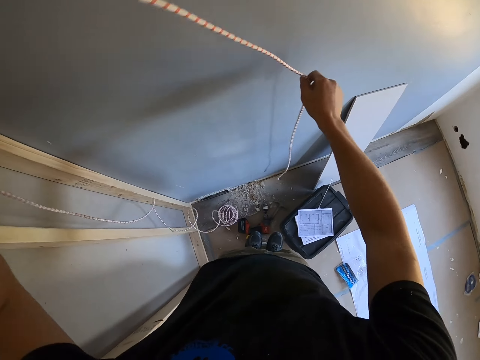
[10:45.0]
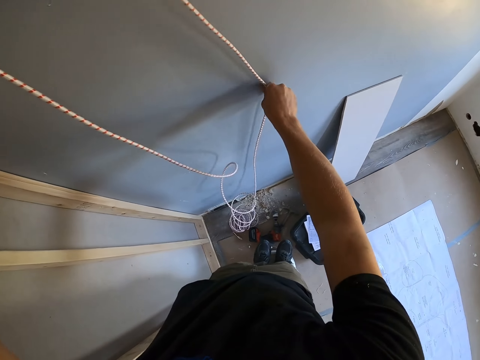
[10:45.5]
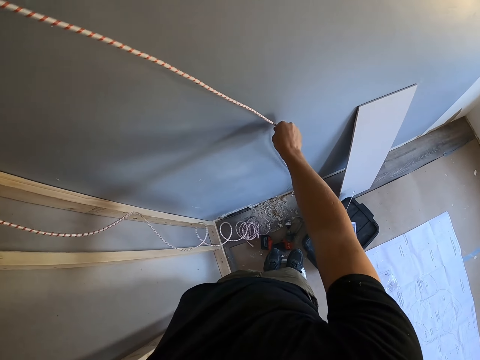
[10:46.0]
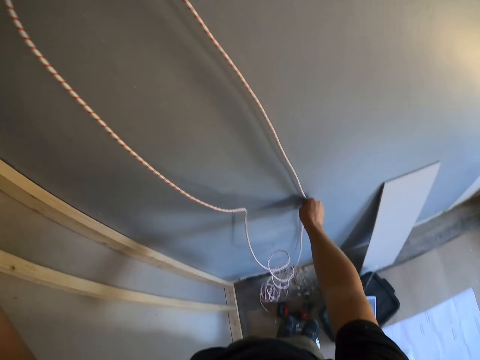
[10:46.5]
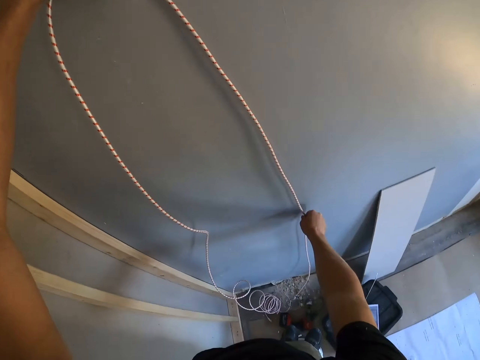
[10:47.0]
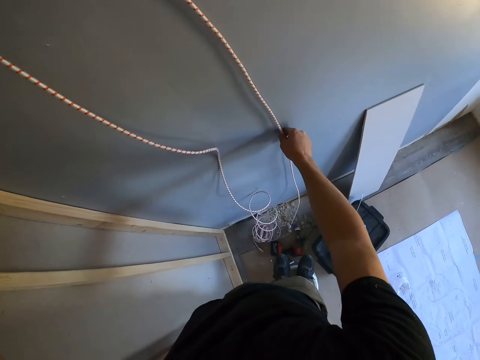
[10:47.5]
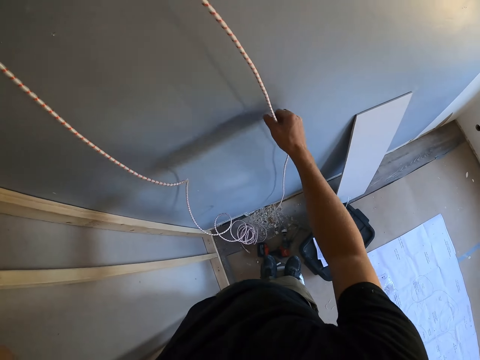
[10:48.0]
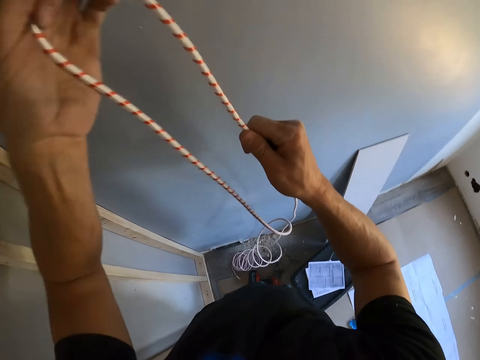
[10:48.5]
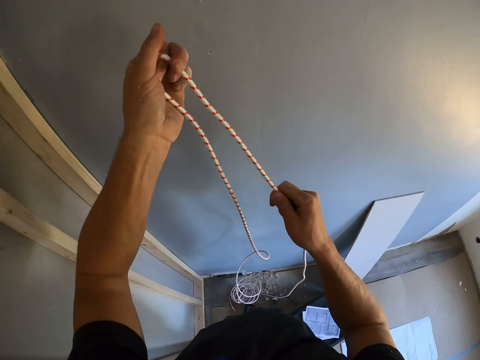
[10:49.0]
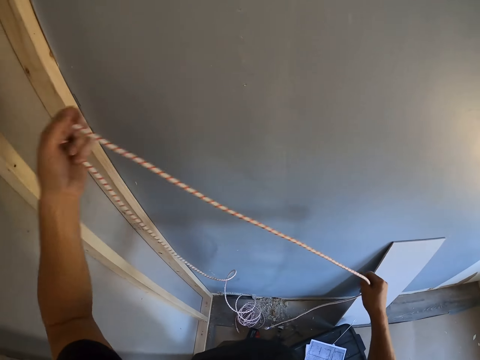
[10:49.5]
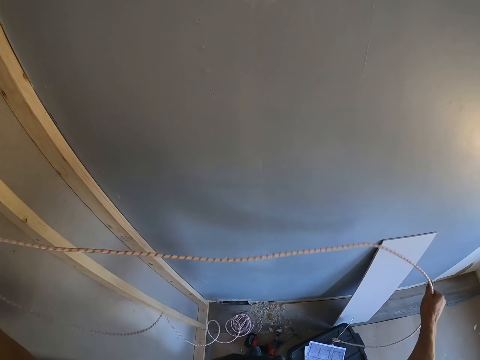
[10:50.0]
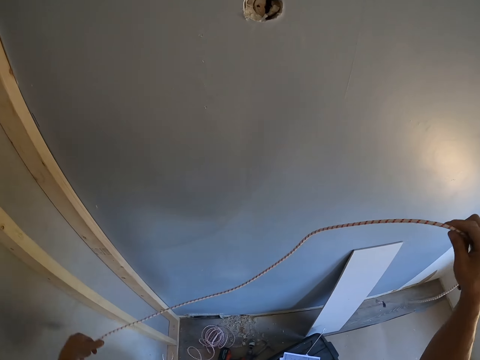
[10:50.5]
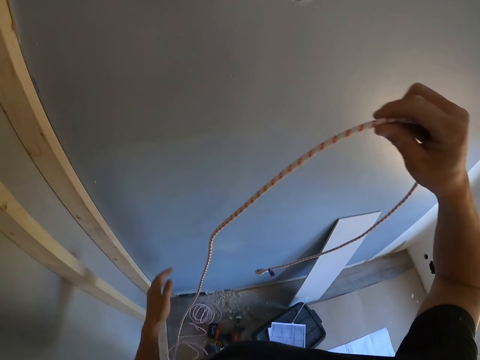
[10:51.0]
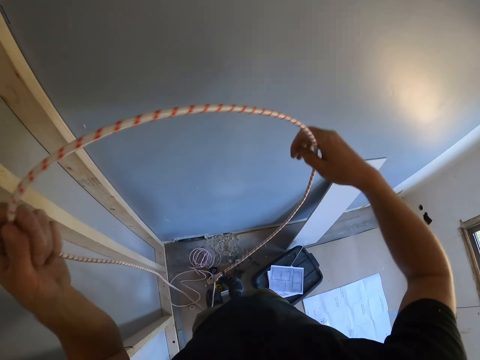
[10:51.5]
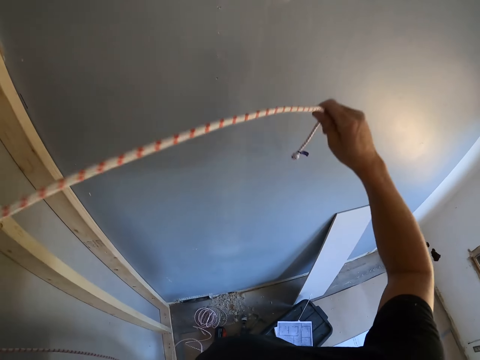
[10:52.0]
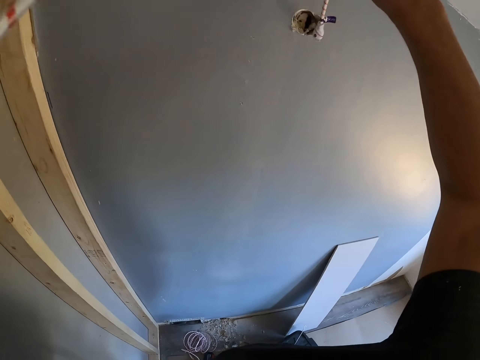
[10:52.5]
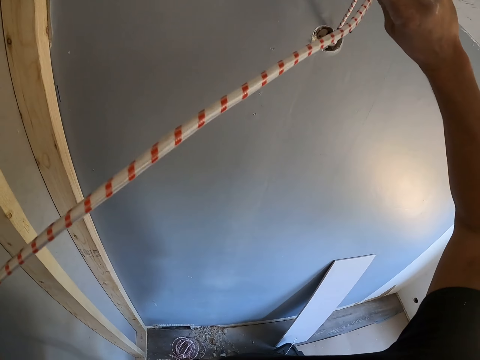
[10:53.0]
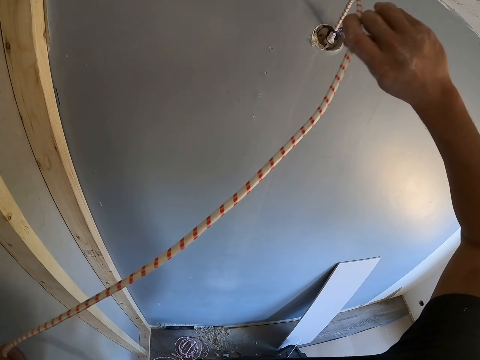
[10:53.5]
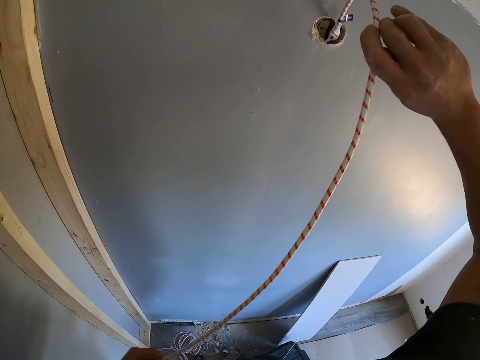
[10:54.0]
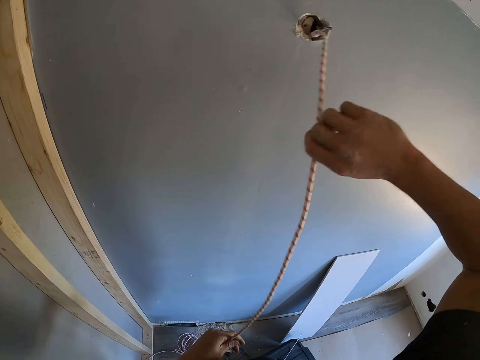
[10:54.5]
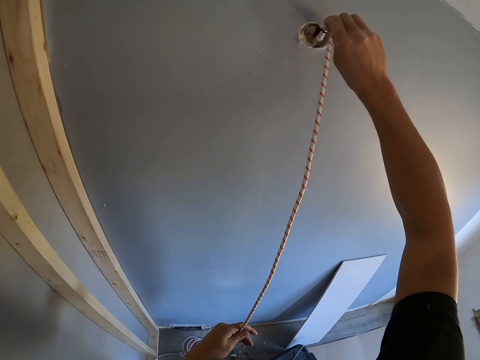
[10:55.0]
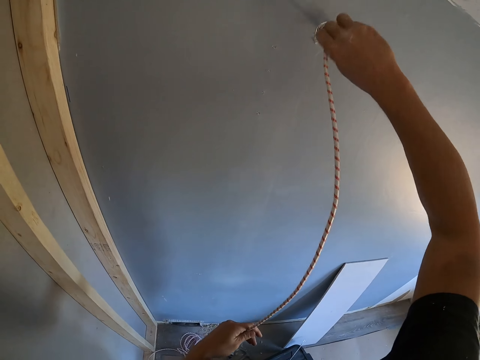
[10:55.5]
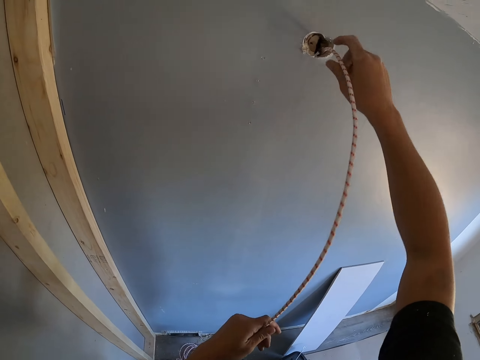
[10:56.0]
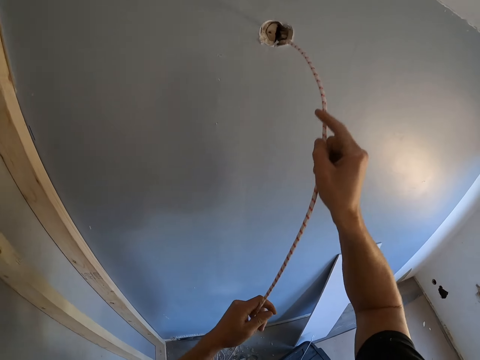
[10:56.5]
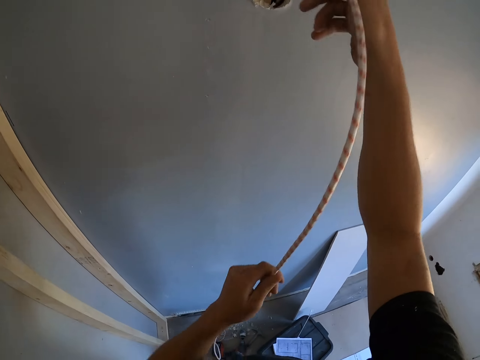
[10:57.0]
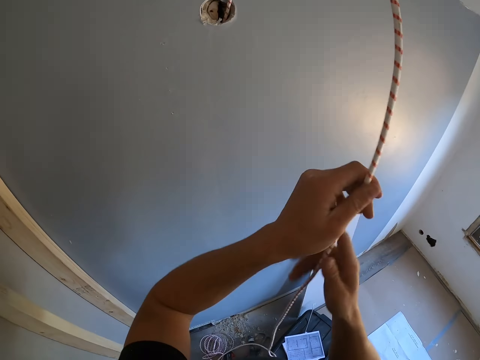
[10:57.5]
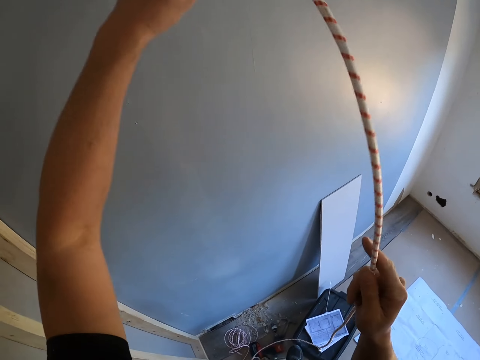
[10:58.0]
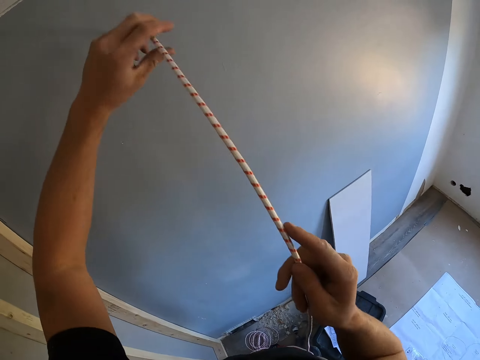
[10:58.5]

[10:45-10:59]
The camera wearer fits the wire on the wall. They align the rope on the wall. They insert the rope inside the wall.

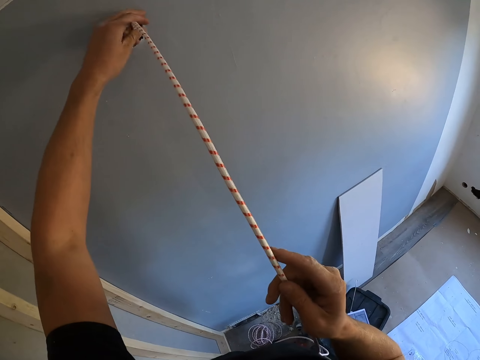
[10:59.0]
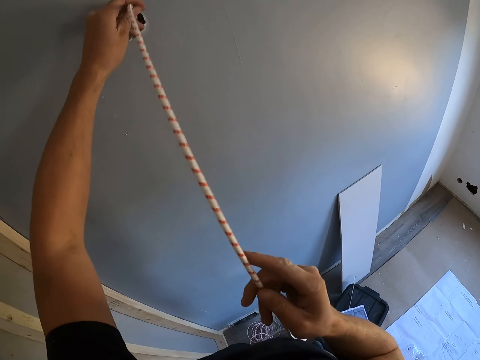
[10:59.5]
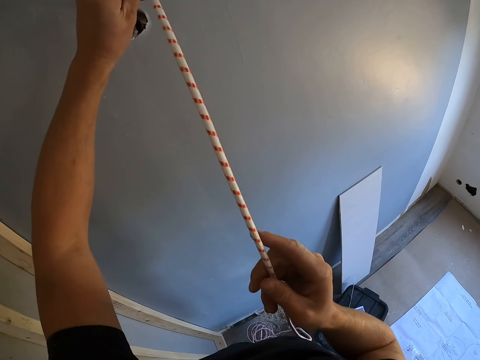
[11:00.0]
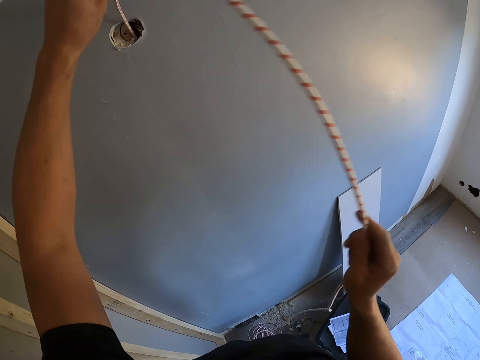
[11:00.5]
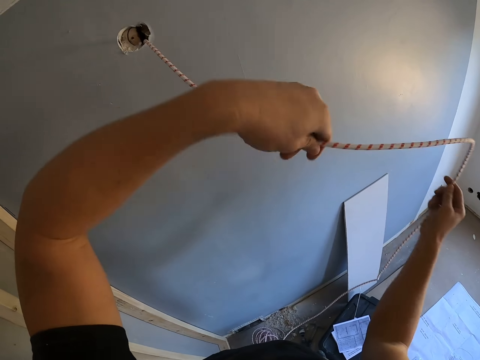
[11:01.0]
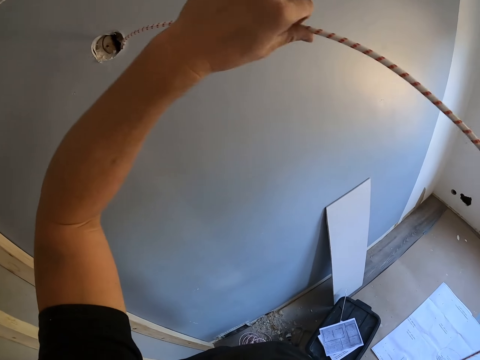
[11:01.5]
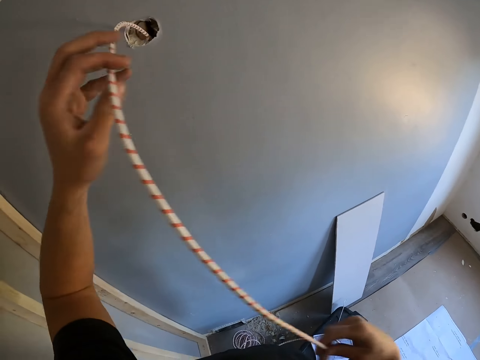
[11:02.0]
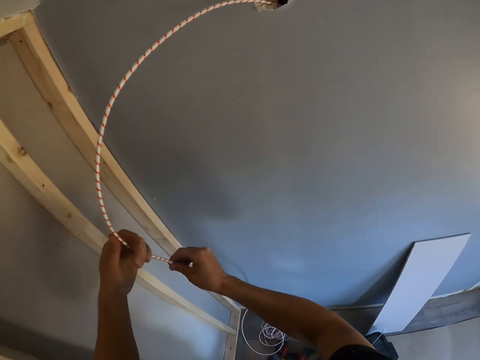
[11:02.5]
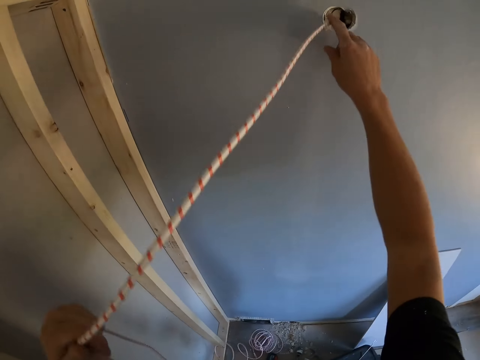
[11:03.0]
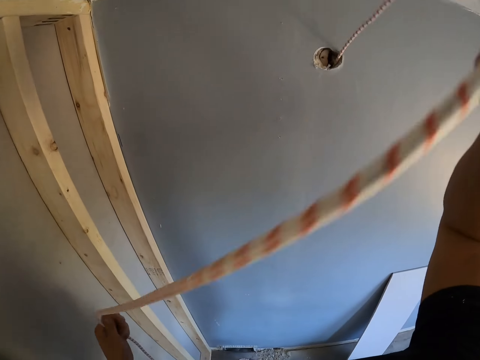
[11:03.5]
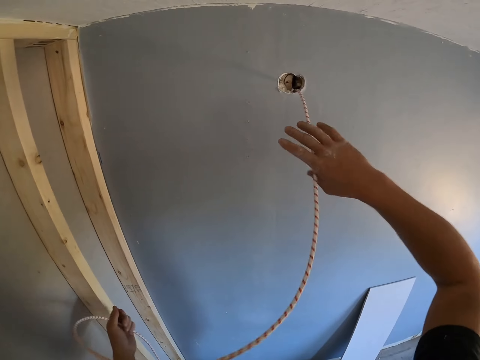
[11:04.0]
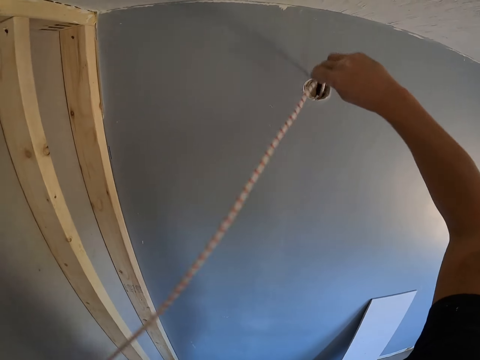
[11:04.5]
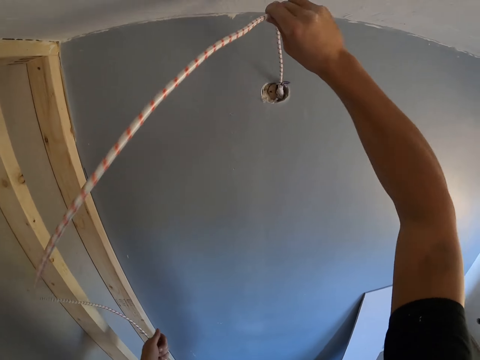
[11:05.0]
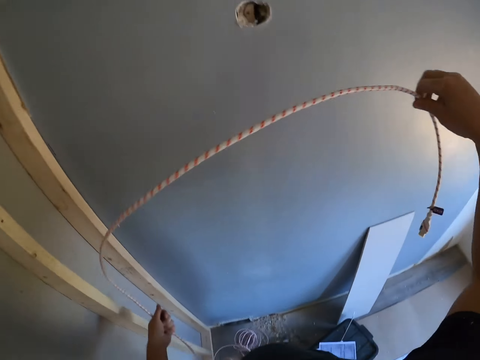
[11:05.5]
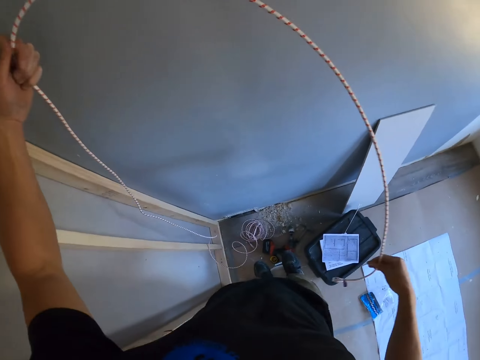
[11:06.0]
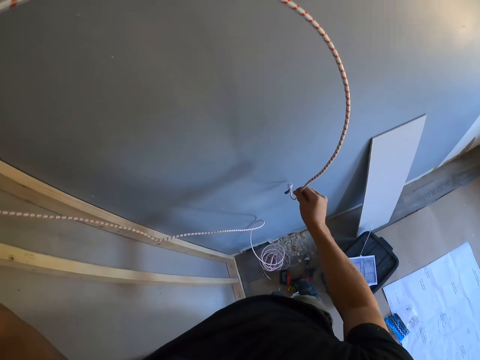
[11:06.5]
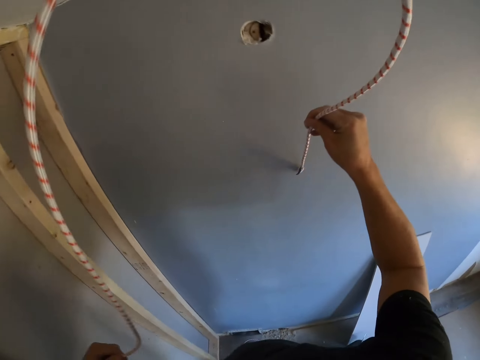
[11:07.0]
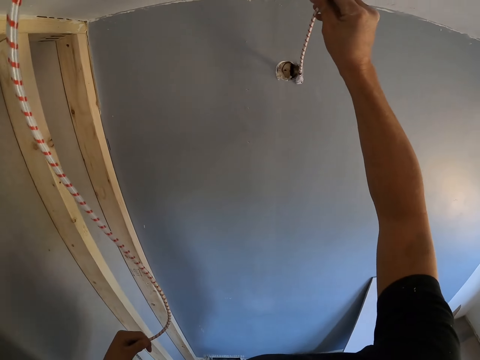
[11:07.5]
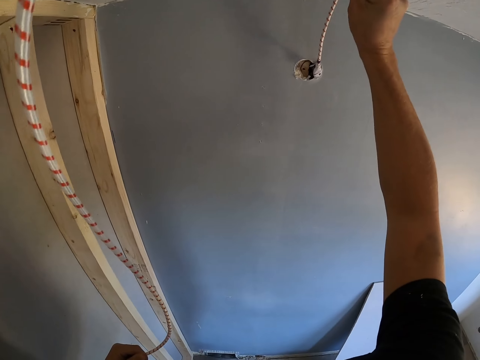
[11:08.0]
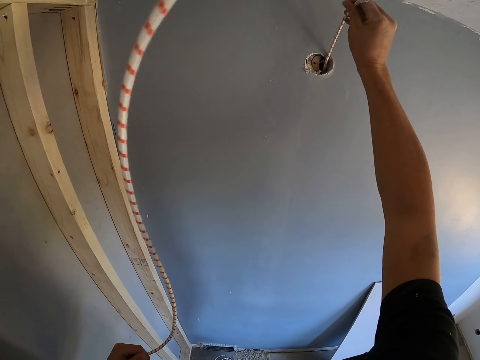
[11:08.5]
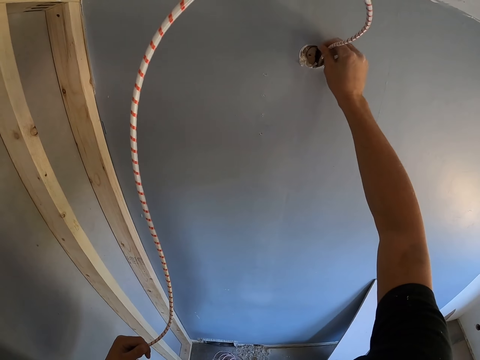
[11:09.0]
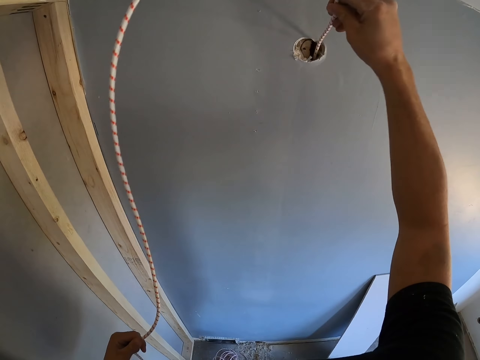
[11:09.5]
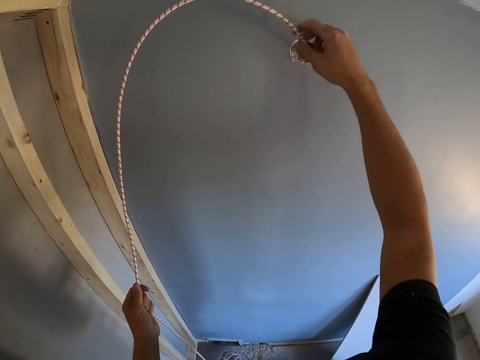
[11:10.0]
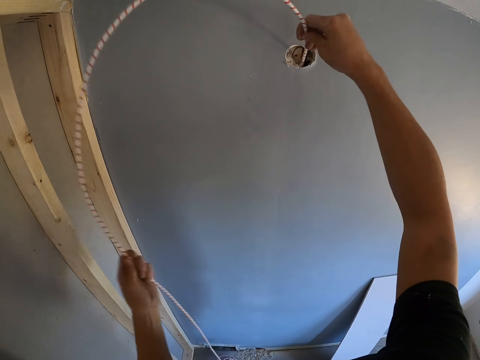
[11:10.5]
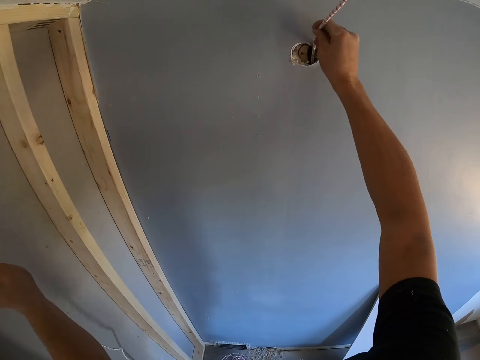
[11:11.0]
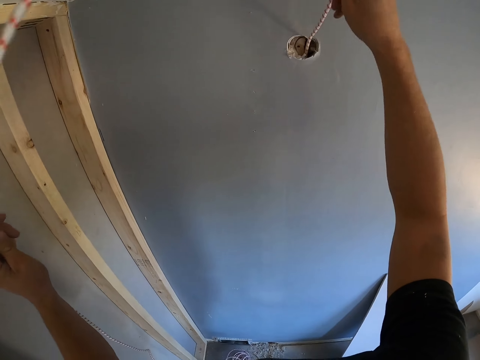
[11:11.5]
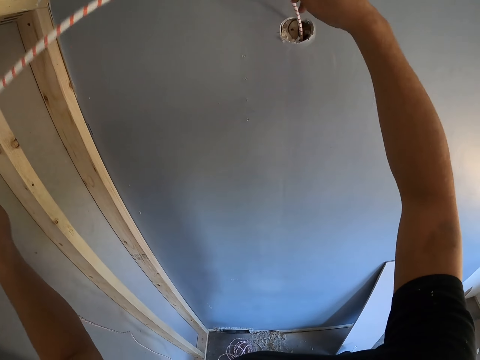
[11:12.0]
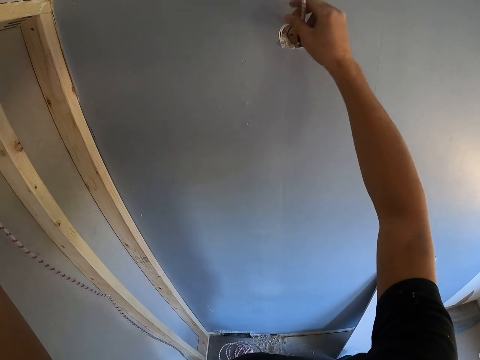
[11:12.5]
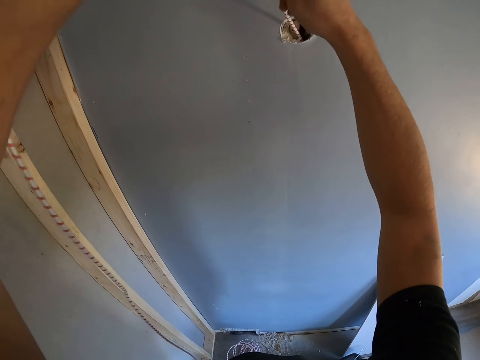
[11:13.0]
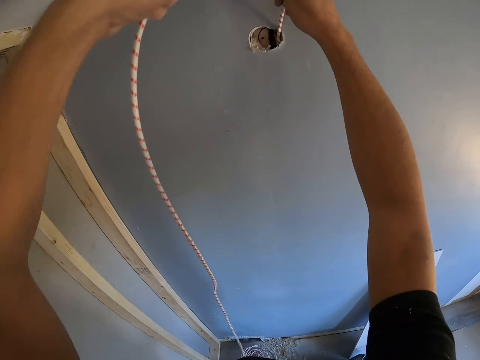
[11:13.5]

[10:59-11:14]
The camera wearer pulls the rope. They remove the wire from the wall. They insert the rope inside the wall.
